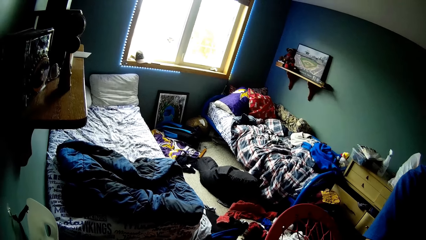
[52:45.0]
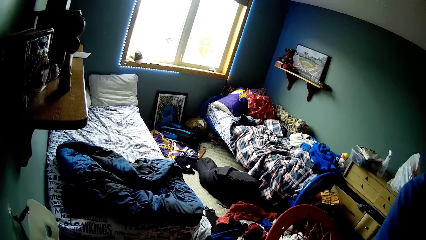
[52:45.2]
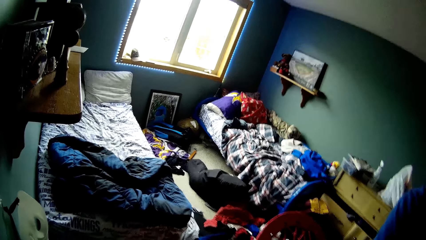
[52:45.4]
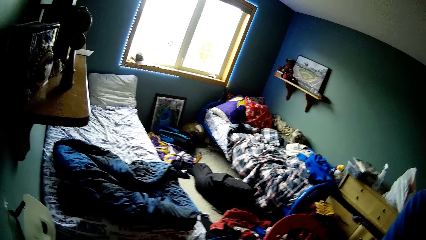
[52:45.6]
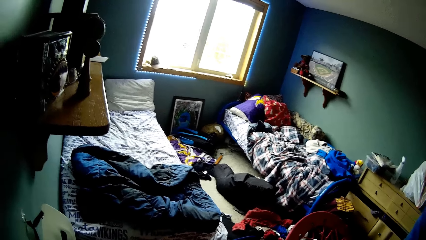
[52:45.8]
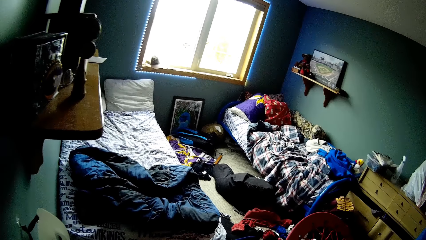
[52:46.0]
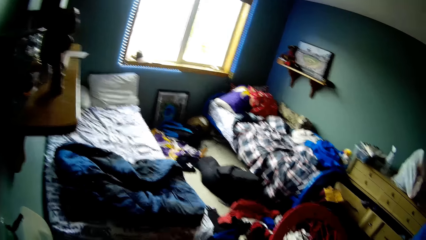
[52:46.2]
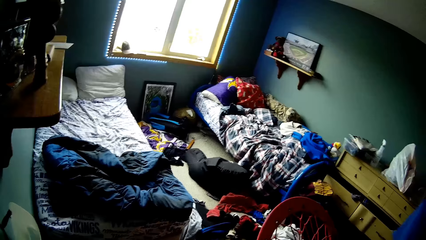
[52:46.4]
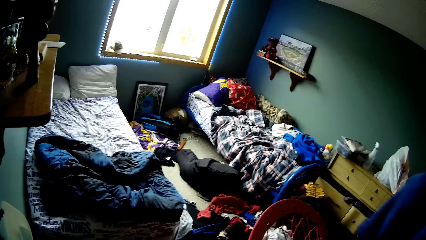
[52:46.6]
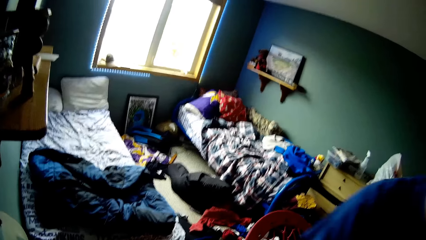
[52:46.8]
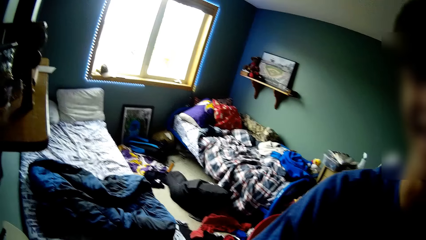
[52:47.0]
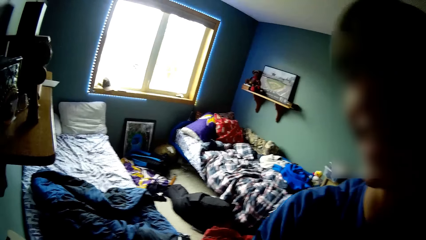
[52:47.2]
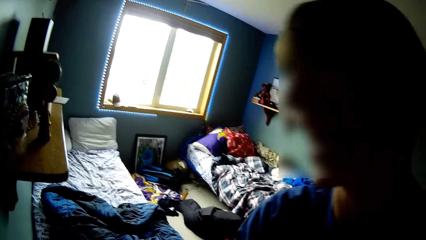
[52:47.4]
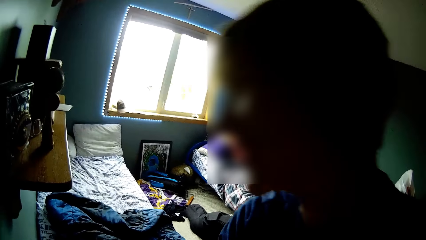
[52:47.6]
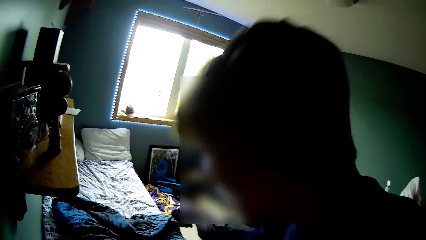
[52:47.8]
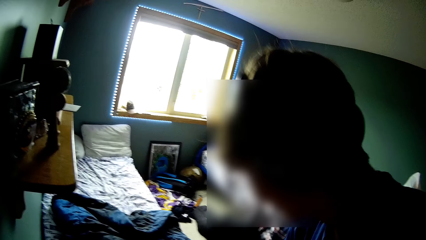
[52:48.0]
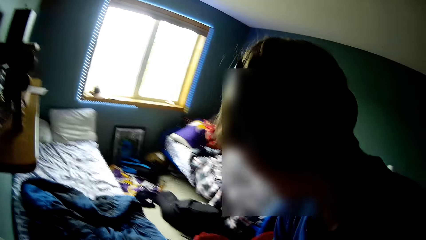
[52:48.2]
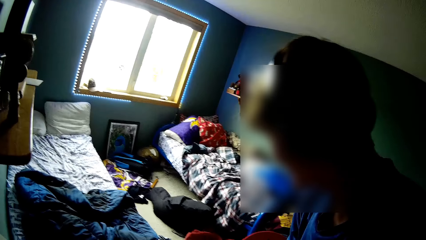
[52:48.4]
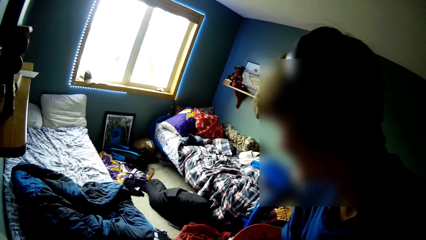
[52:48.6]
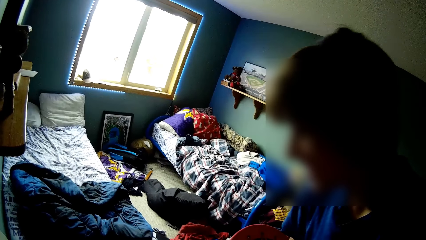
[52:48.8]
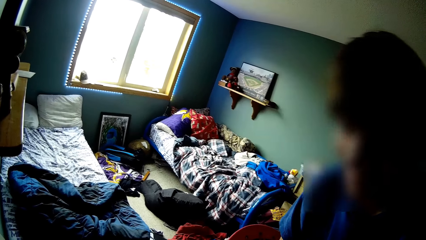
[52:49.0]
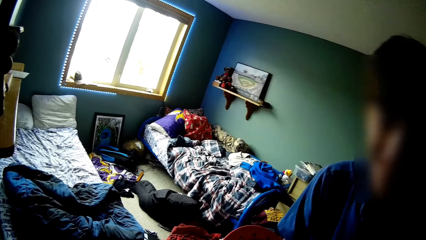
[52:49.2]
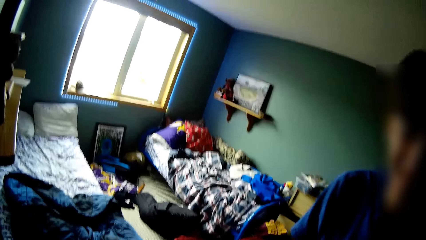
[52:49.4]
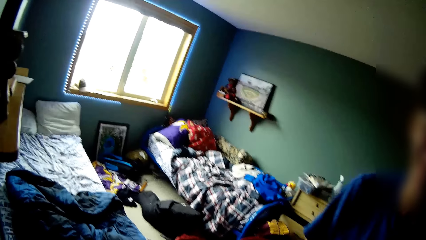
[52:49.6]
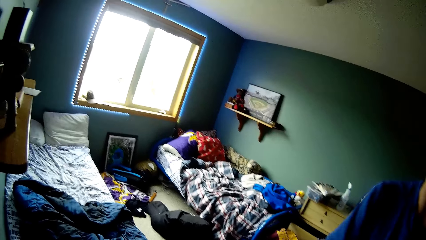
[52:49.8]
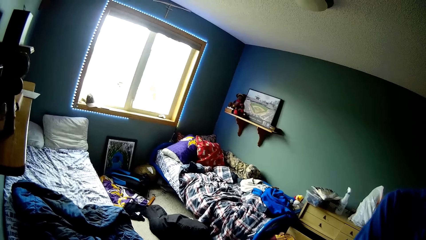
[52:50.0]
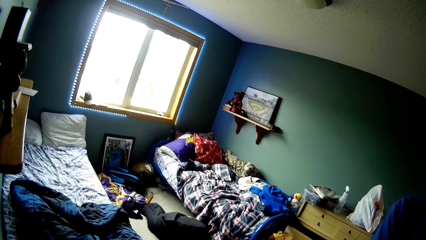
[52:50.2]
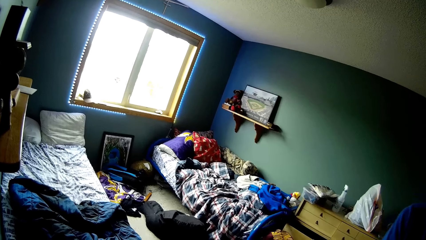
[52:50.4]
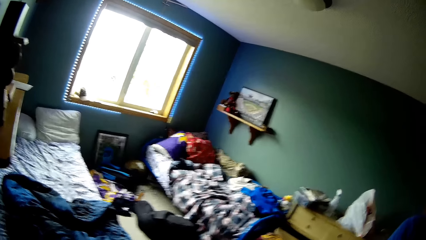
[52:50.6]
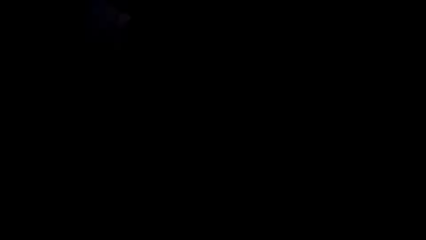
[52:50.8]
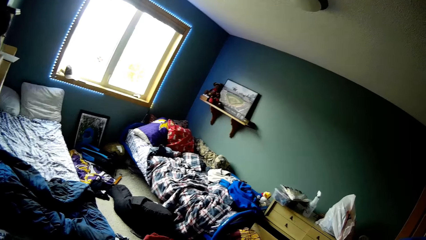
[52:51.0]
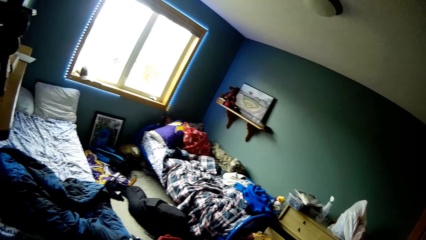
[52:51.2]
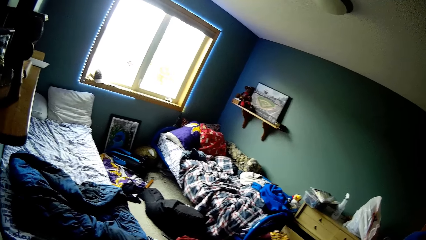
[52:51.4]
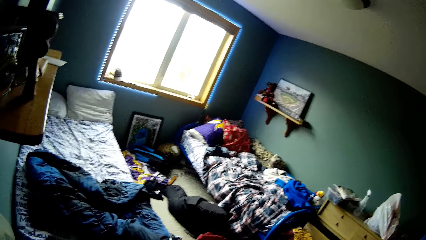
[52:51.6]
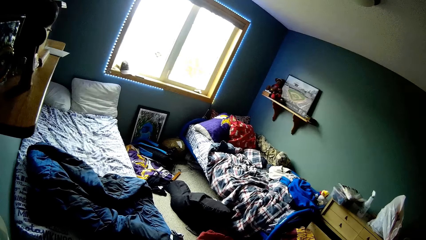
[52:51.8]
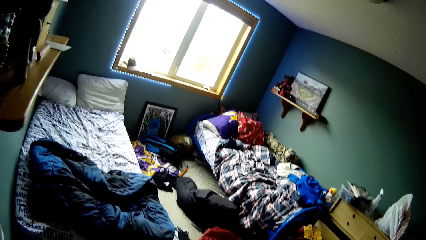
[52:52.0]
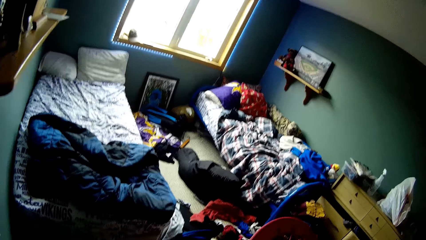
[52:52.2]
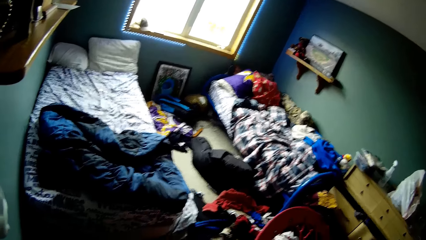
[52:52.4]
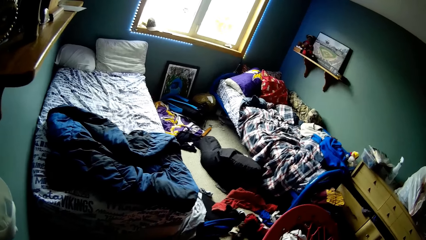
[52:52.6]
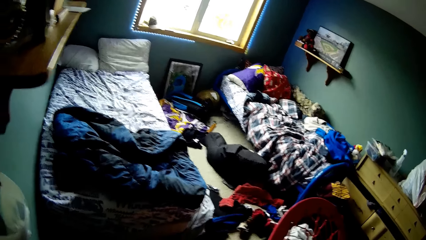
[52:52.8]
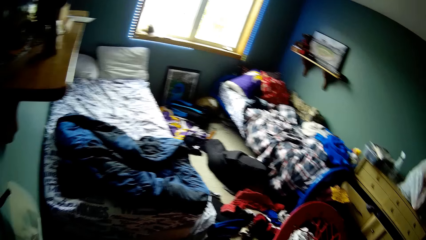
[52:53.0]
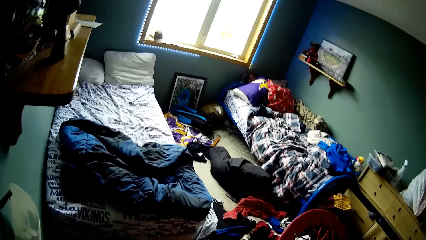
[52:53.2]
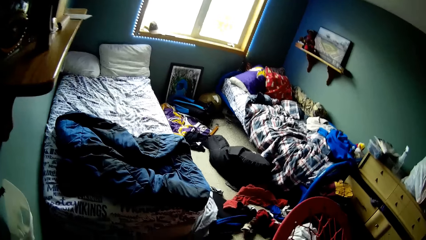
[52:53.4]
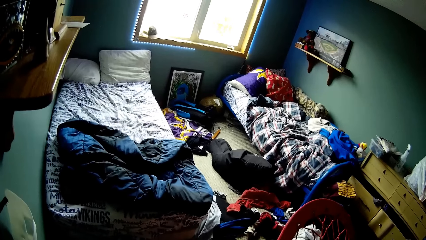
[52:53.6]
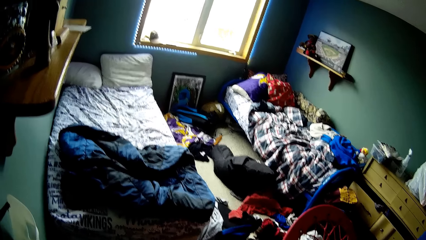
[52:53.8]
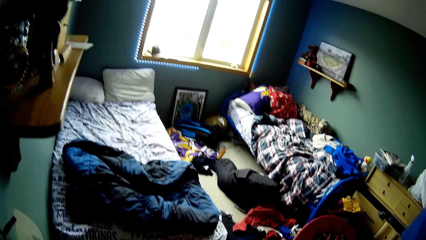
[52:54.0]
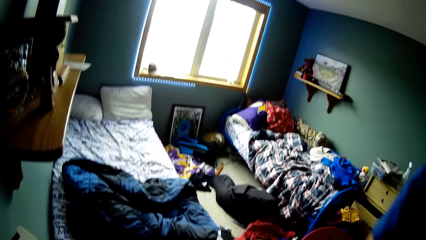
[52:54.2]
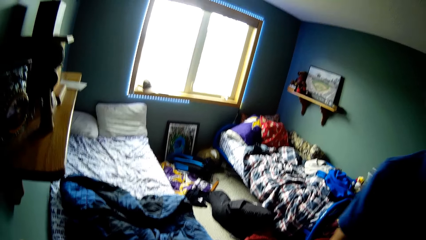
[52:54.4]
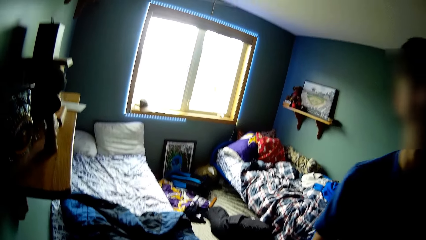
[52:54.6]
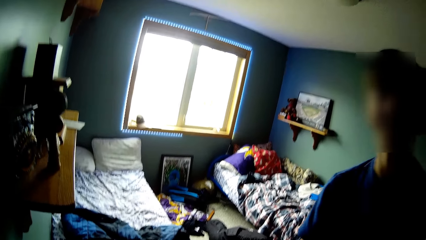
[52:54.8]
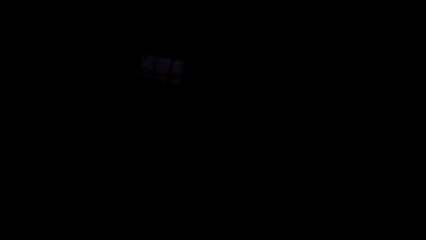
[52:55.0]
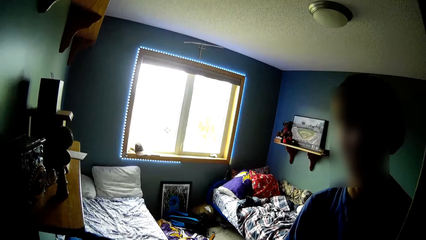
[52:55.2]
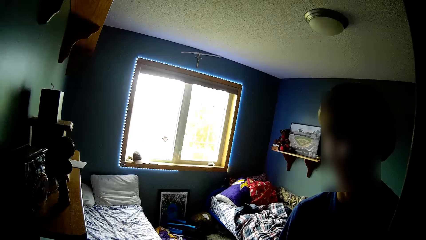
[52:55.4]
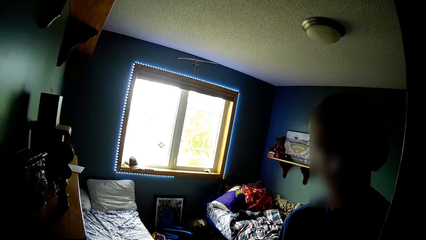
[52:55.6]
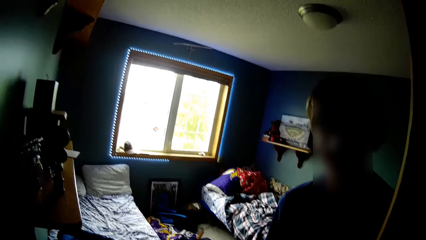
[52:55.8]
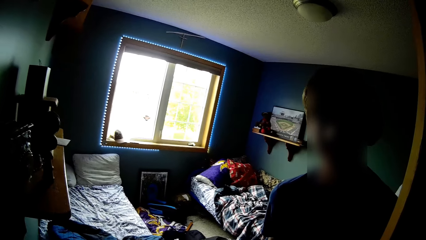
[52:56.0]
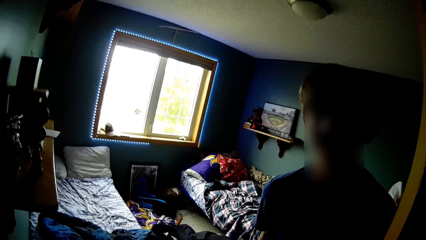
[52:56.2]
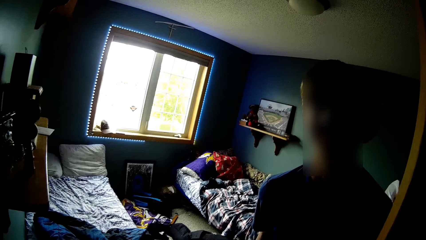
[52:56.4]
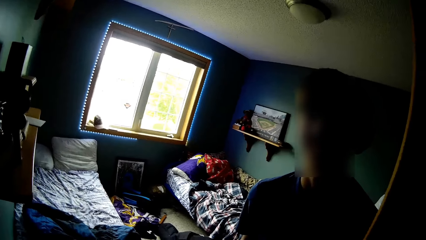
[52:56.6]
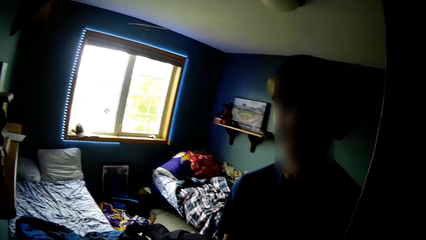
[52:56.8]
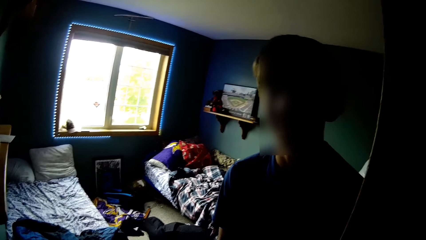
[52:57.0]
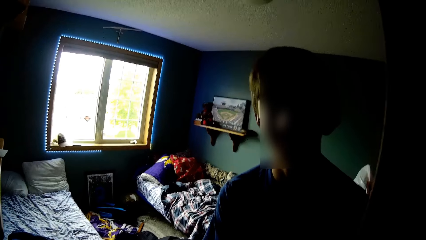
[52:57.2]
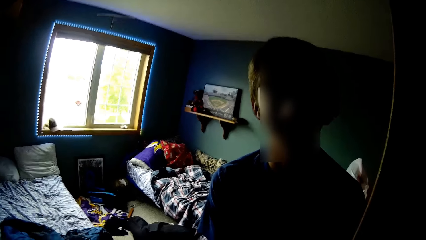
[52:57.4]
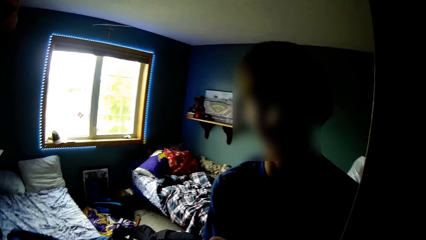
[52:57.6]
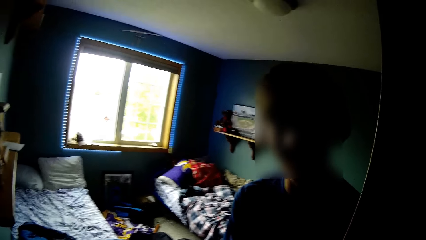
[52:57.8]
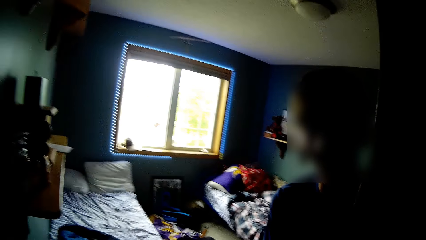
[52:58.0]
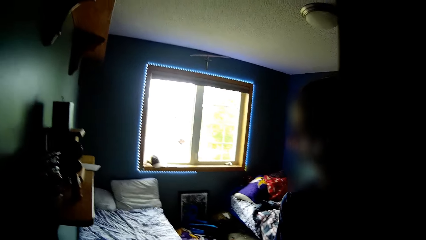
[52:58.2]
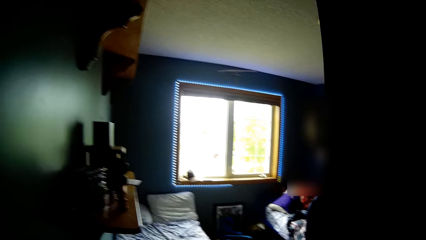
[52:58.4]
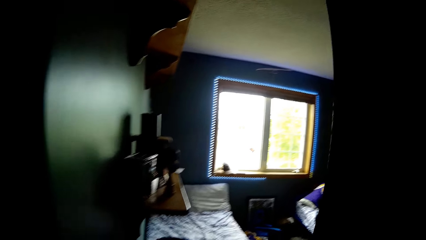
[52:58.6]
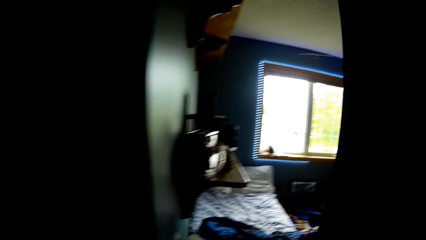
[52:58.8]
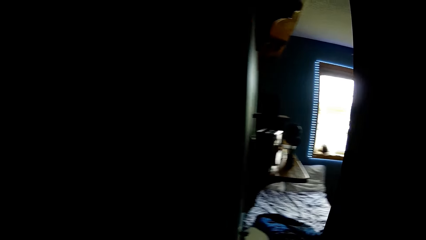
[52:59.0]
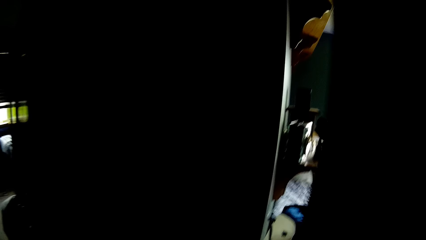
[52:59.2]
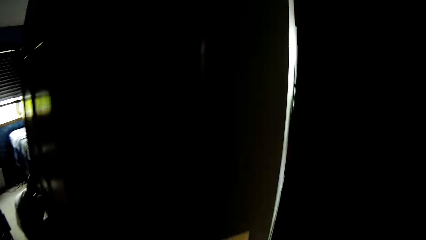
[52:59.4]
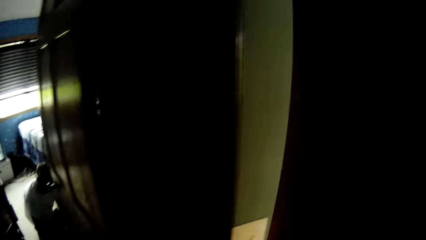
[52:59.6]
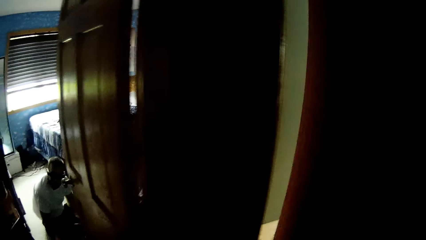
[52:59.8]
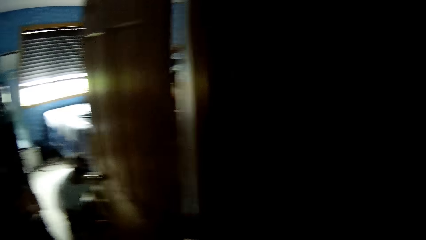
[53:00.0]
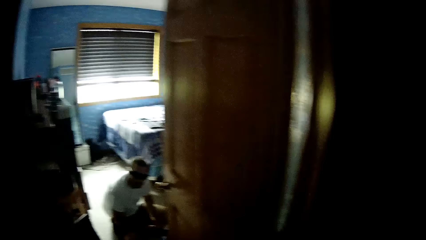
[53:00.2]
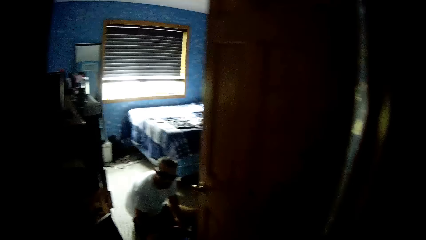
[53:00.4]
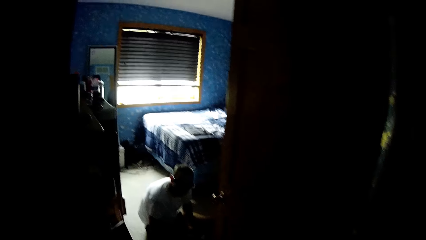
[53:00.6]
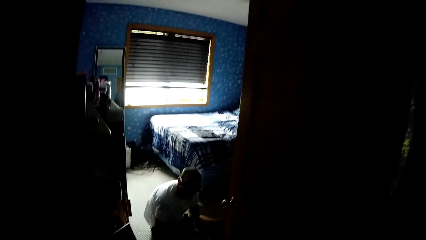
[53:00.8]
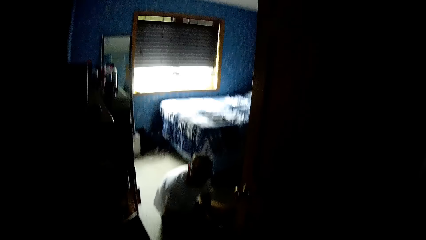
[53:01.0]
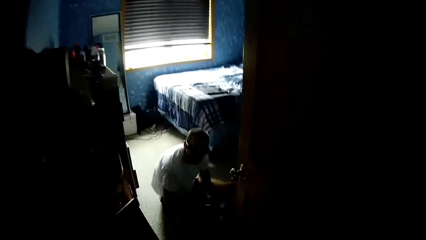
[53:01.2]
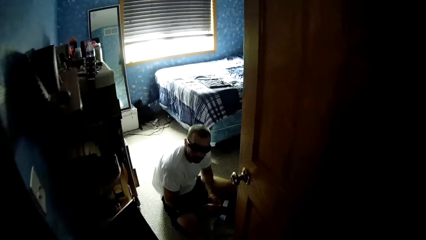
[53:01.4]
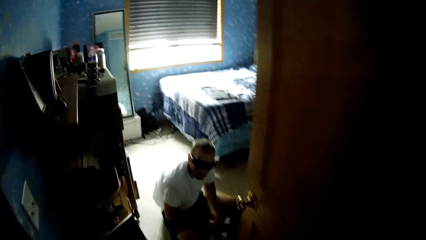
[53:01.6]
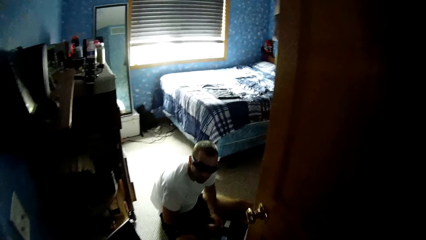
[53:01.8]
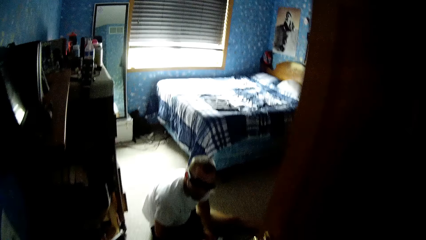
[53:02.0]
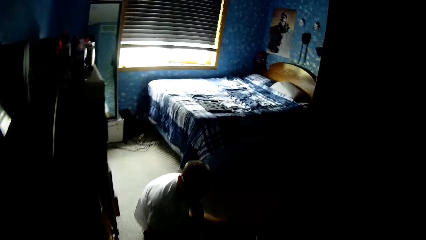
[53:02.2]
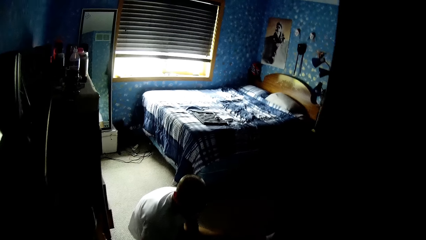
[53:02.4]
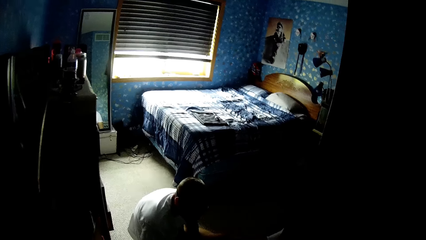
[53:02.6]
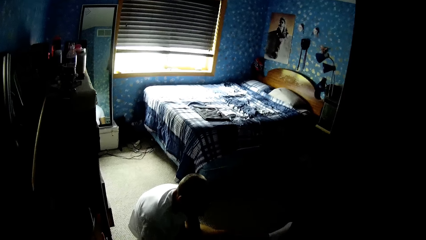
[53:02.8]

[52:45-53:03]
The camera wearer looks around. They talk with a person repeatedly. They look around, and walk around the house.
